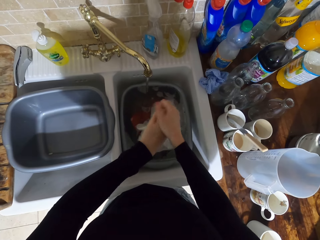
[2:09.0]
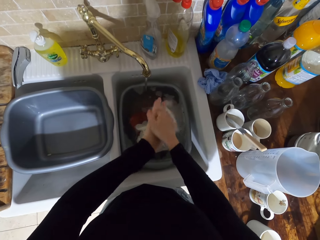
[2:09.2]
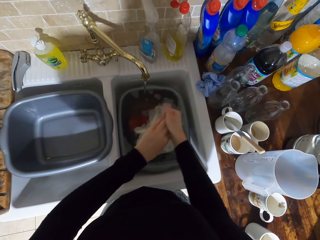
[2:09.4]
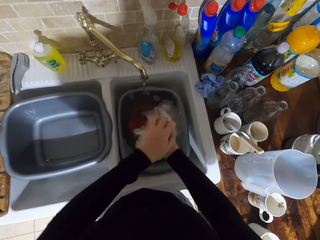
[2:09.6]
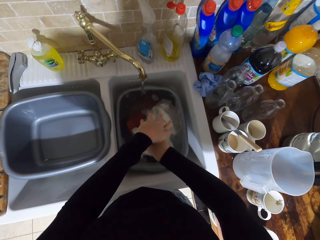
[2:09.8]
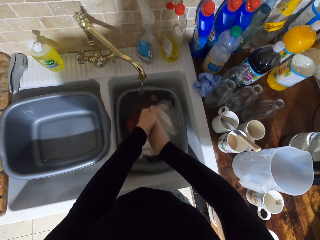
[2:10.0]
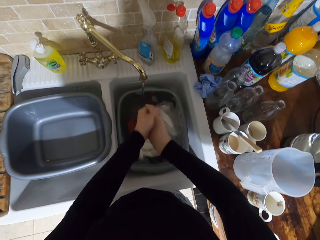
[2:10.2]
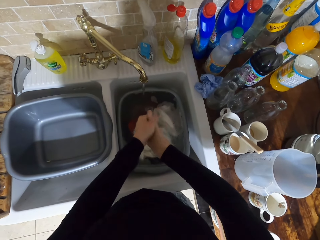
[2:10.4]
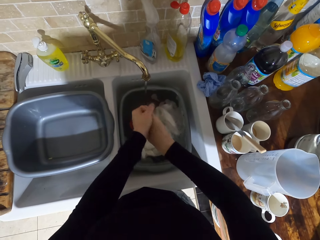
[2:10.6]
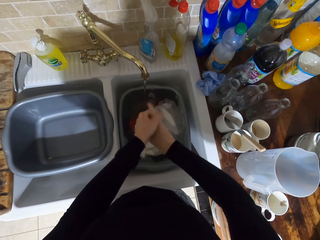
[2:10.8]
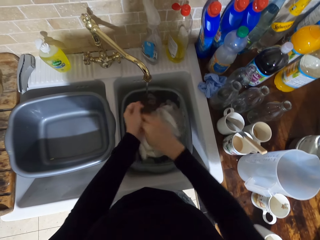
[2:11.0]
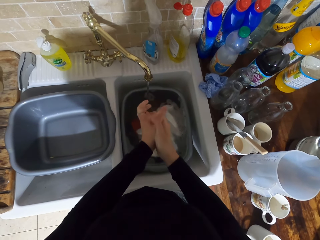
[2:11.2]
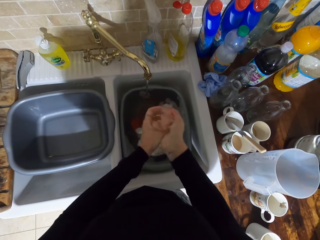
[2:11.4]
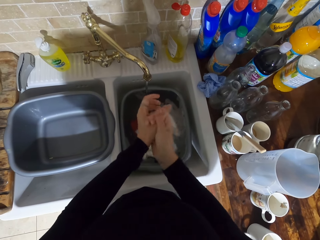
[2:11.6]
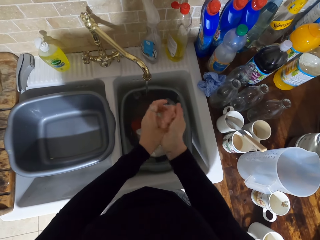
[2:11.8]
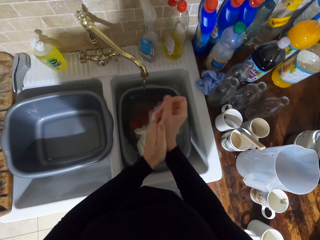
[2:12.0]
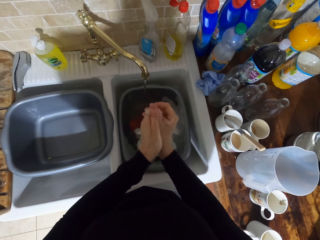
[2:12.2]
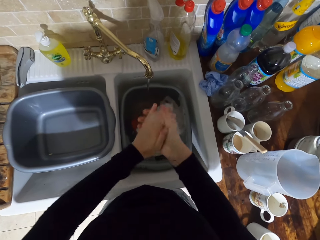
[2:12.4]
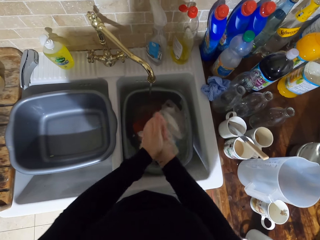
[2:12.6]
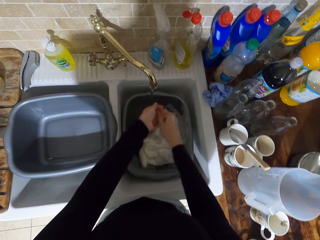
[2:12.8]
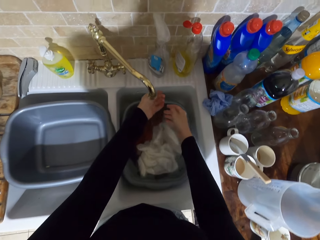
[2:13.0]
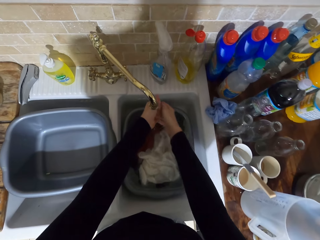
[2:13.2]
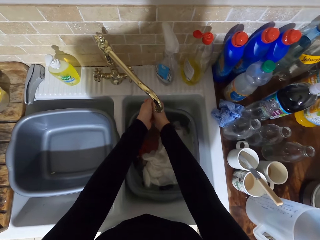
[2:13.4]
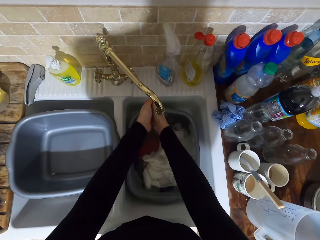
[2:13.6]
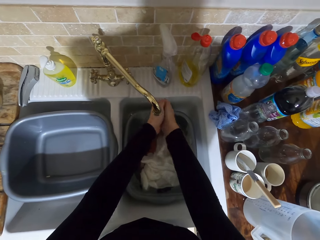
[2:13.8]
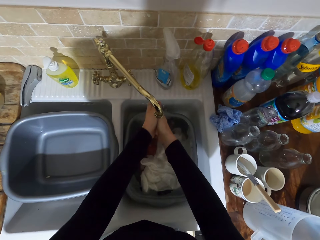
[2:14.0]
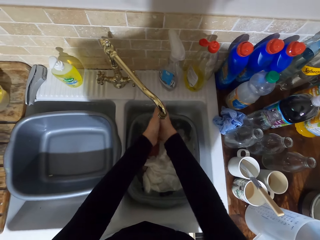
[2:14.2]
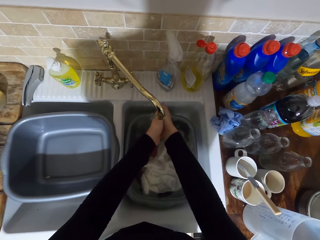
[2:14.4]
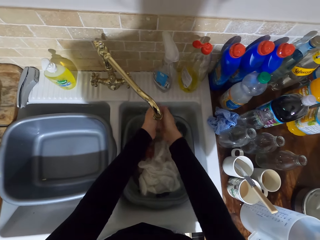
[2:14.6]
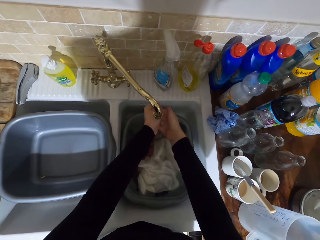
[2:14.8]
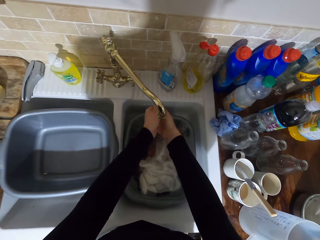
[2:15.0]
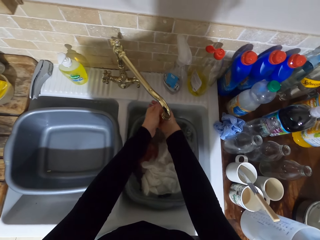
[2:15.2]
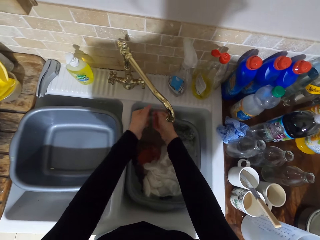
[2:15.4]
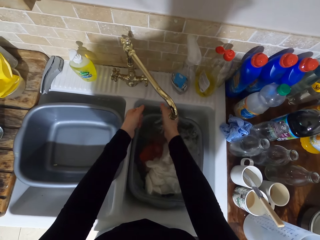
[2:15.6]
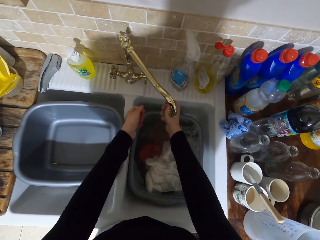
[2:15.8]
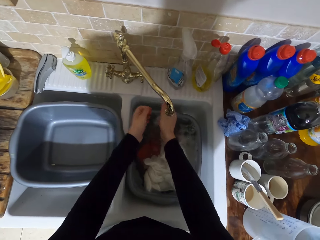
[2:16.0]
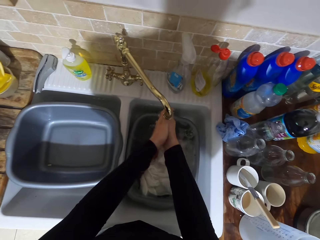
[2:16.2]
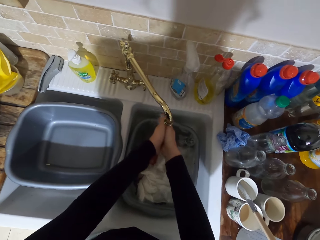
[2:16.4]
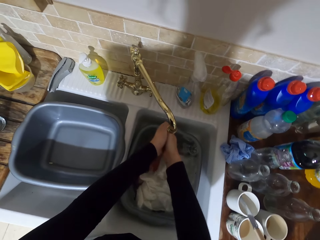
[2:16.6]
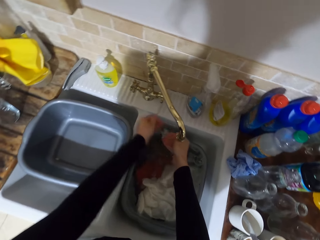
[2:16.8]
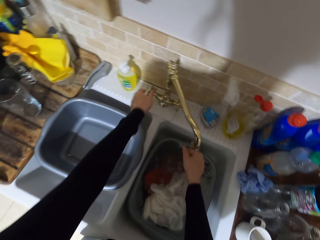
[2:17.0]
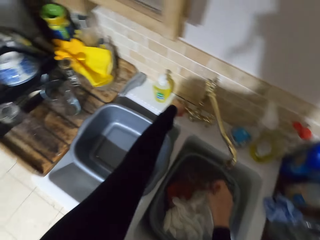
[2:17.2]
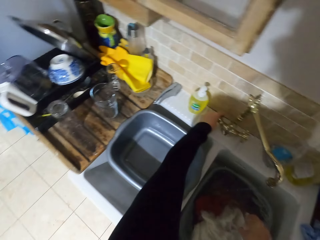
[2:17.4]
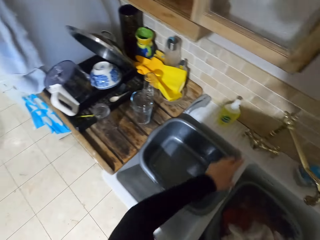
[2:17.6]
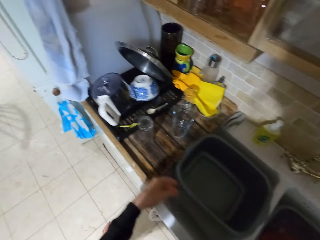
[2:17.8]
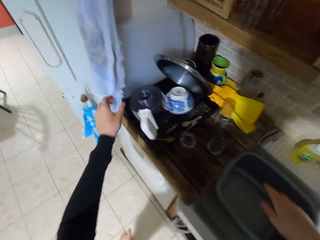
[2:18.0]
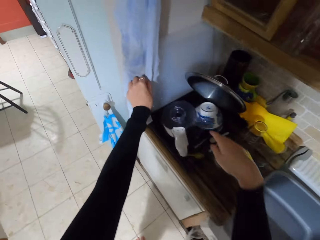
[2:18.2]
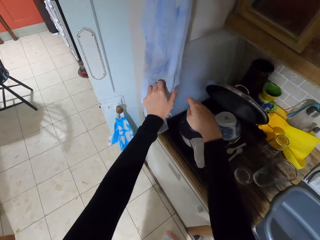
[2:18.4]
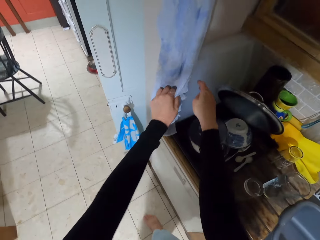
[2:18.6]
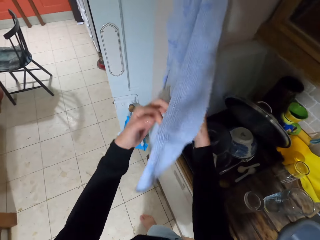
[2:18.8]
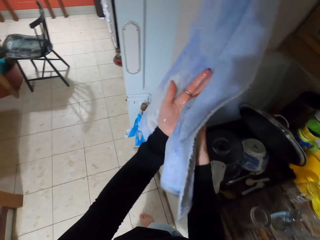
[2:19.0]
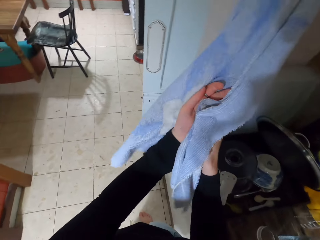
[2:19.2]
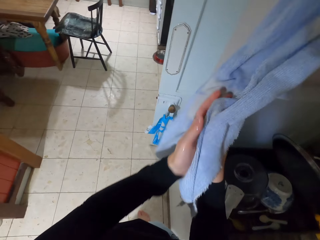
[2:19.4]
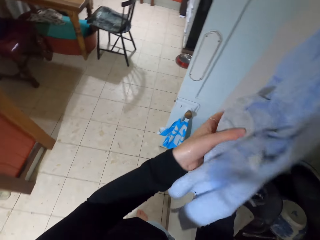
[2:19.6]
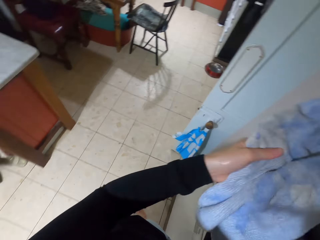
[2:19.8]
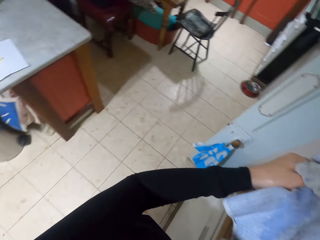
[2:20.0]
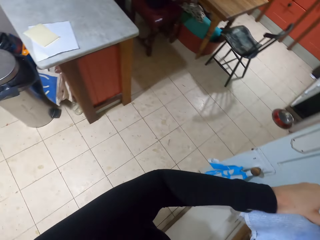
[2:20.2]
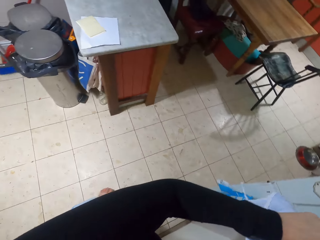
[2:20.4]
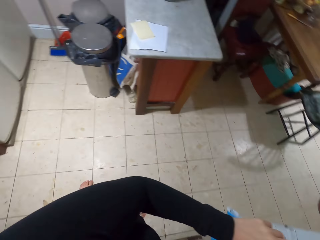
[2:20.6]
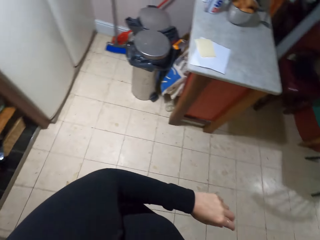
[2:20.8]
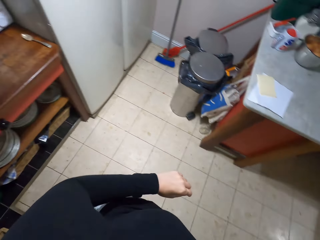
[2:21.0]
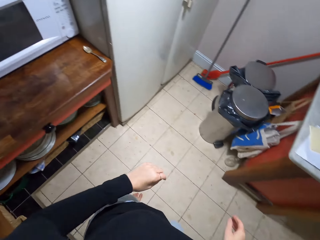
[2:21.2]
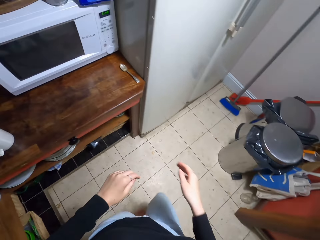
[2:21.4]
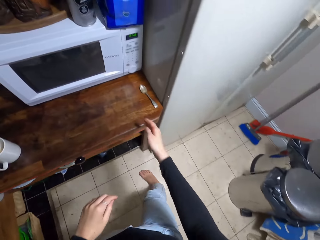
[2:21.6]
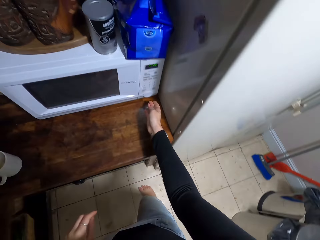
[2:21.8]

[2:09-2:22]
The camera wearer washes his hands. He closes the tap. He dries his hands with the towel.

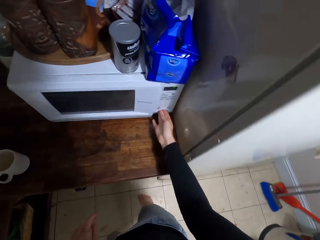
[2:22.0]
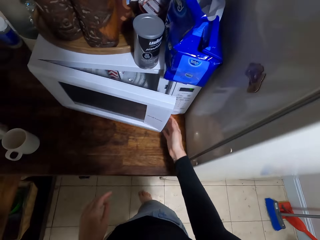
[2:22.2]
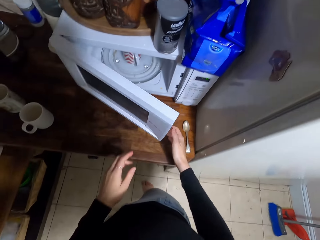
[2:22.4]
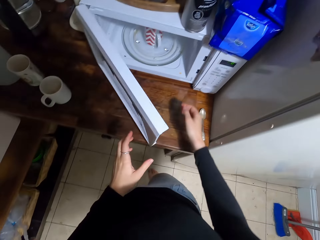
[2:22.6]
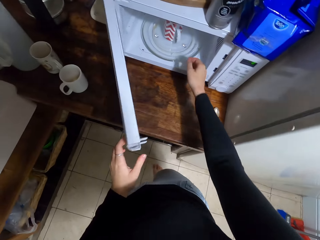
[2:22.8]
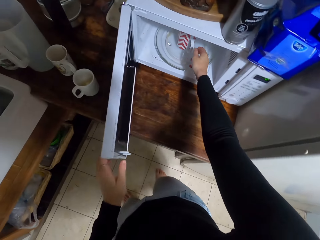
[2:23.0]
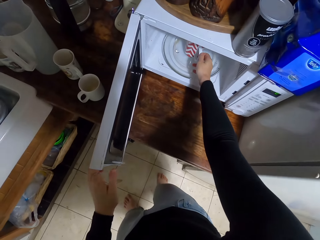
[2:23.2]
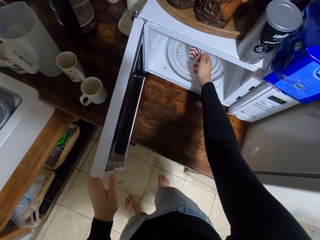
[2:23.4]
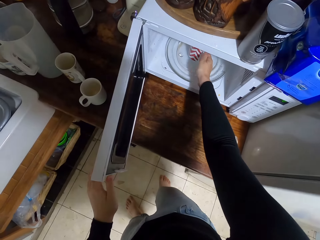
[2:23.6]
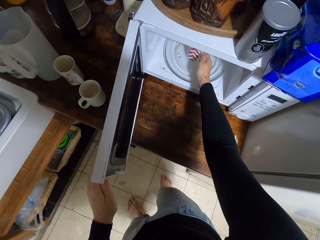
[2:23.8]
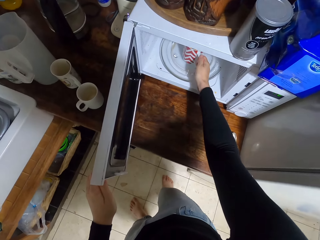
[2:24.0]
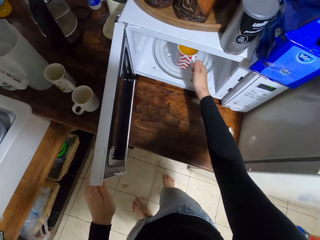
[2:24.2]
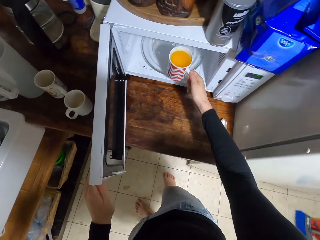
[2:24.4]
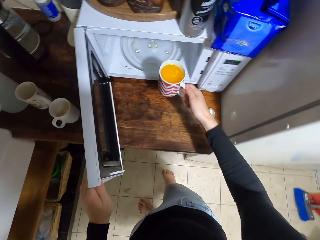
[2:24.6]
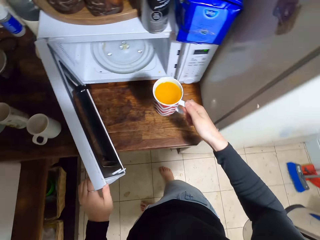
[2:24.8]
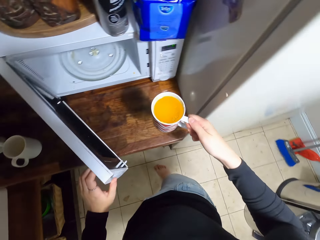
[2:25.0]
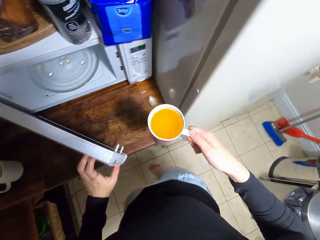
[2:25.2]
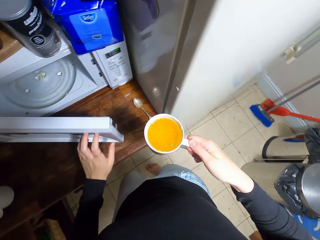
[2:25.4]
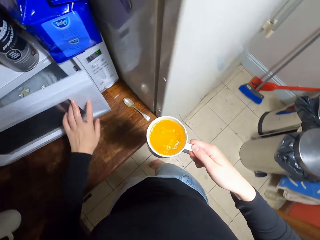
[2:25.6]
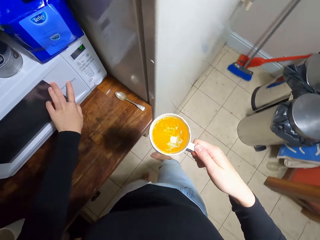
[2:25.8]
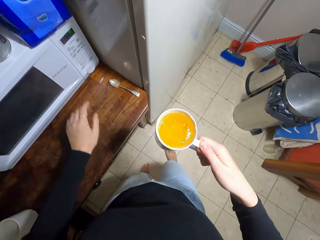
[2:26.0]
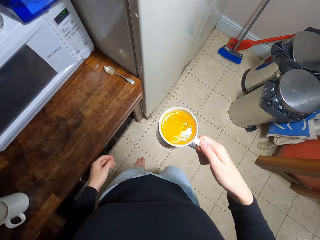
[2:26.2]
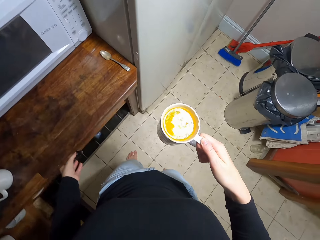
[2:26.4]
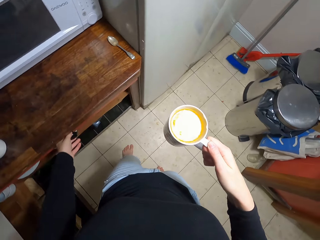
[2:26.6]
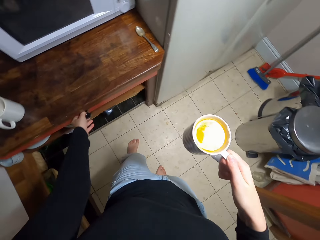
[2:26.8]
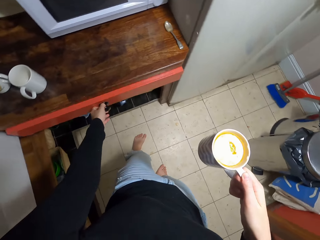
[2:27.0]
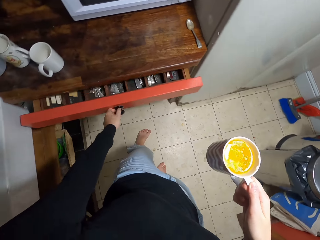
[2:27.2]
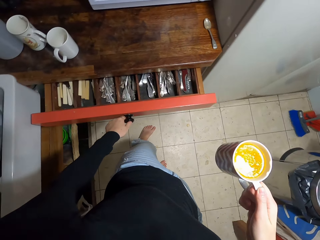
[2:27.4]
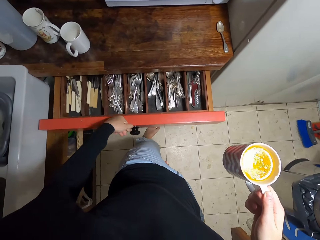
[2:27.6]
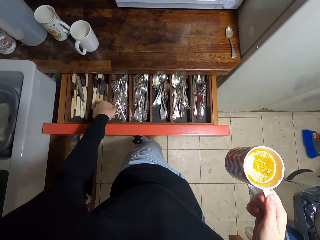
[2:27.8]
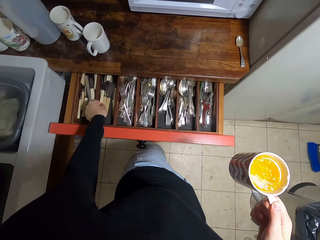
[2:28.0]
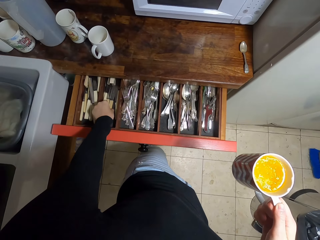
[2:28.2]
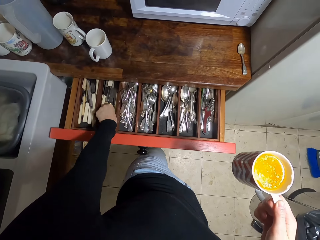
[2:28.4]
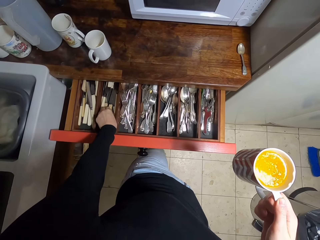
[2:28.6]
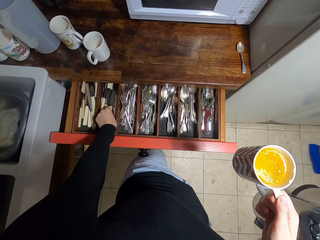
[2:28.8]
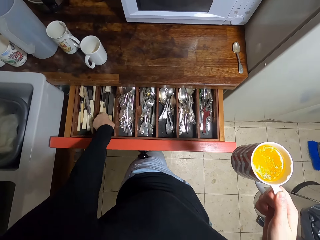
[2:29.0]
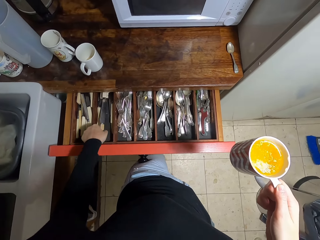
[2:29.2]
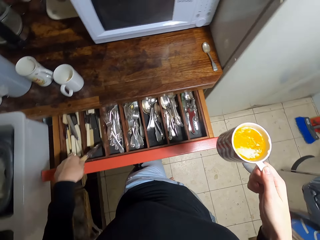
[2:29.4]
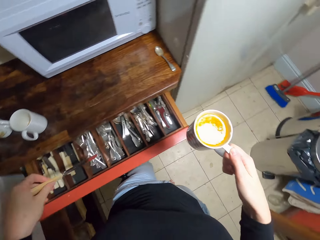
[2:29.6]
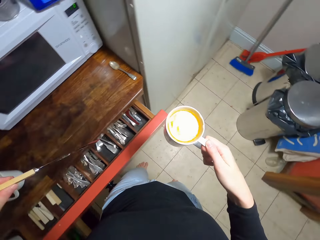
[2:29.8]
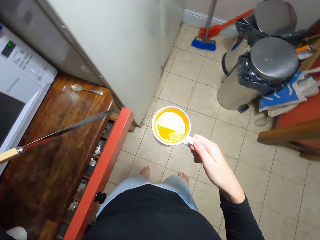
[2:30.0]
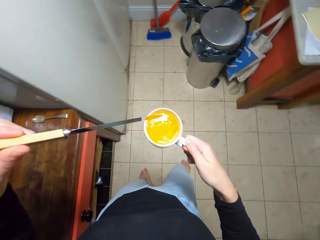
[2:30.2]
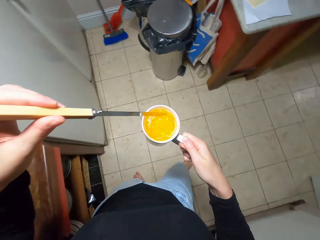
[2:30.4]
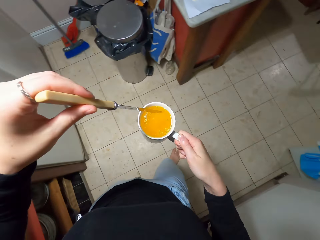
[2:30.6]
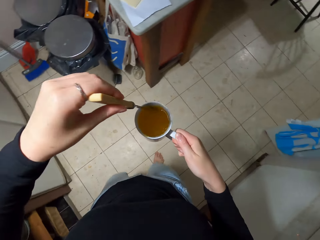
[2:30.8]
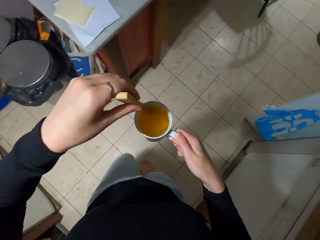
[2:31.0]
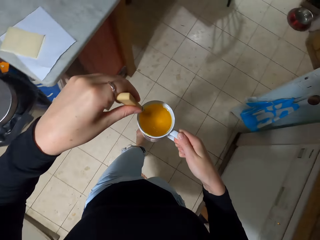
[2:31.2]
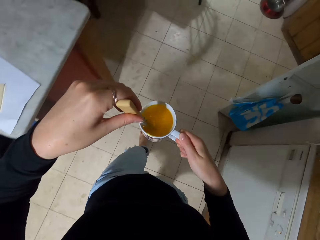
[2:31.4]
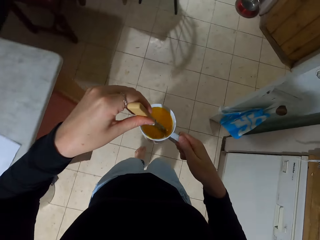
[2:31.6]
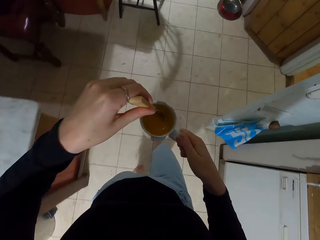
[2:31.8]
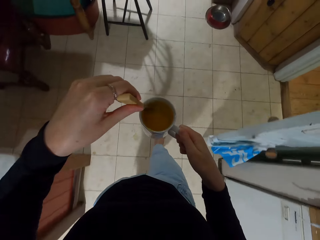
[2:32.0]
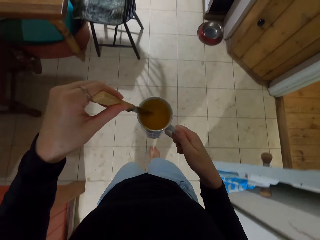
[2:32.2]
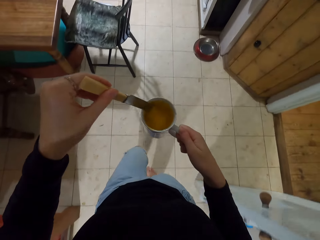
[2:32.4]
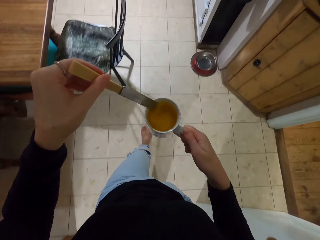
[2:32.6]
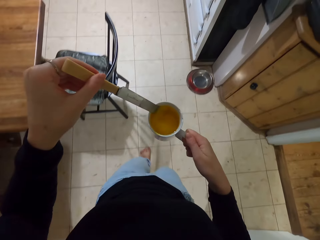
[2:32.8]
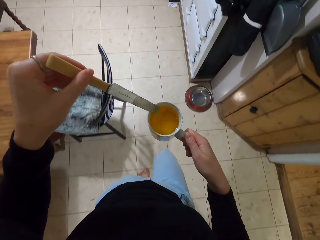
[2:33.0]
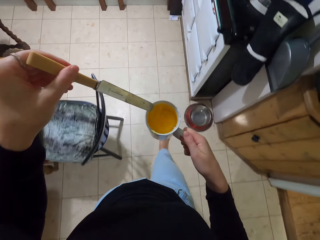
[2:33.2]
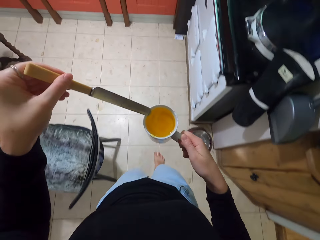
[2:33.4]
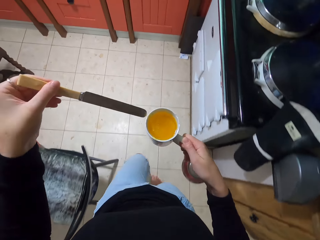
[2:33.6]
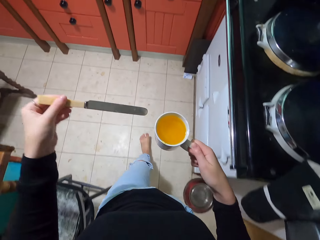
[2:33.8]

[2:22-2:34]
The camera wearer opens the microwave. They remove the cup in the microwave. They hold the cup. They close the microwave. They pull the drawer. They take a knife and stir the butter in the cup. They push the drawer. They dip the knife in the cup. They walk towards the countertop.
